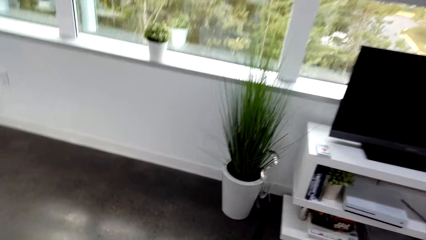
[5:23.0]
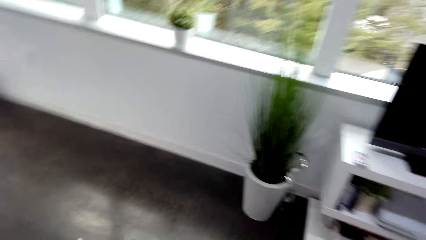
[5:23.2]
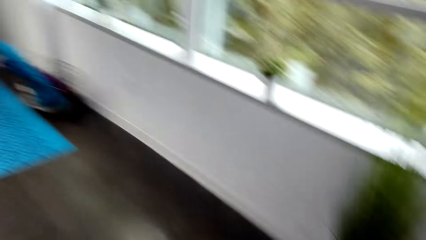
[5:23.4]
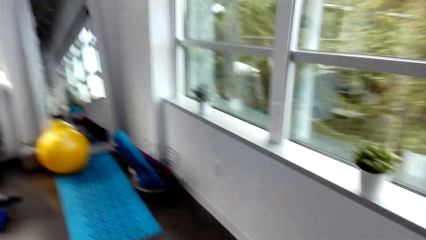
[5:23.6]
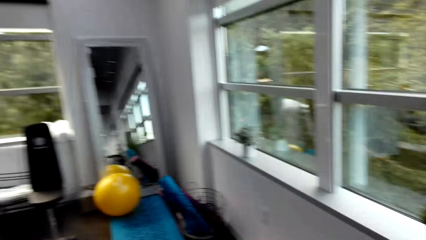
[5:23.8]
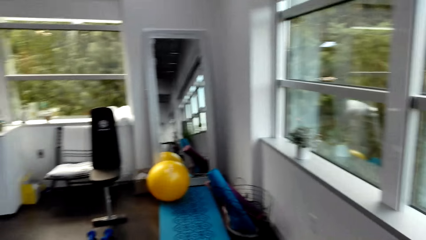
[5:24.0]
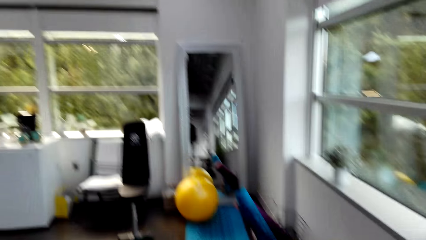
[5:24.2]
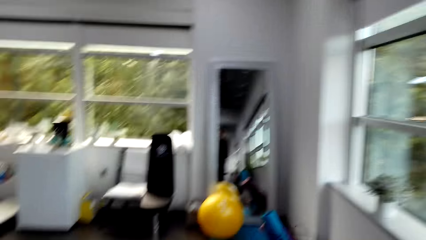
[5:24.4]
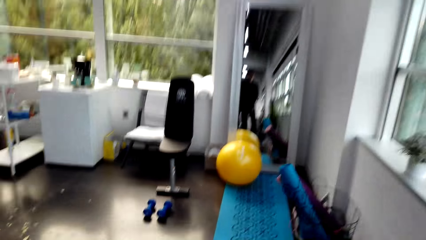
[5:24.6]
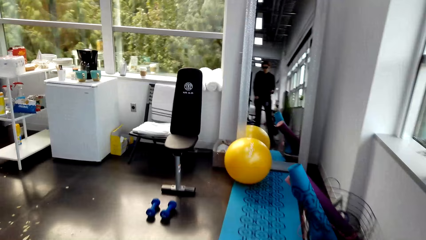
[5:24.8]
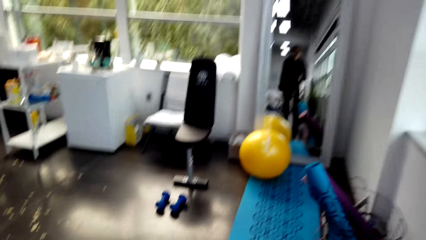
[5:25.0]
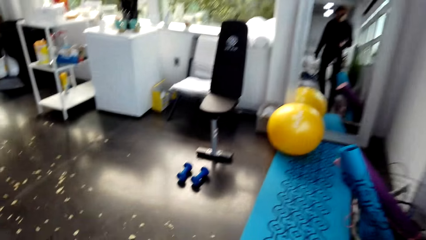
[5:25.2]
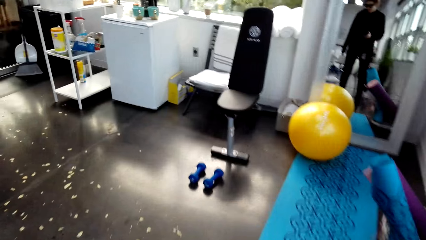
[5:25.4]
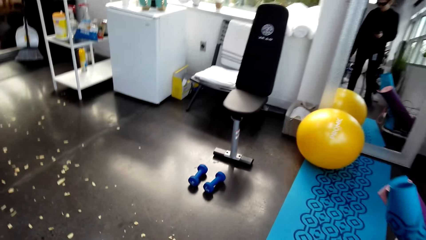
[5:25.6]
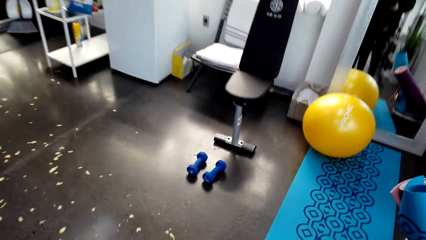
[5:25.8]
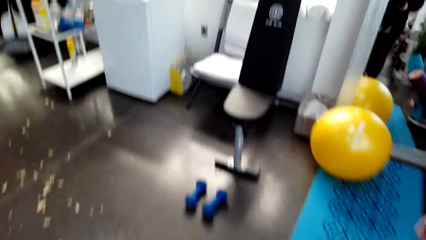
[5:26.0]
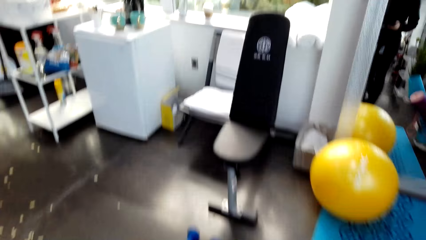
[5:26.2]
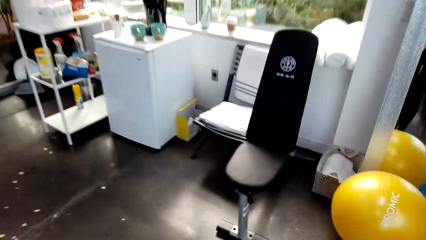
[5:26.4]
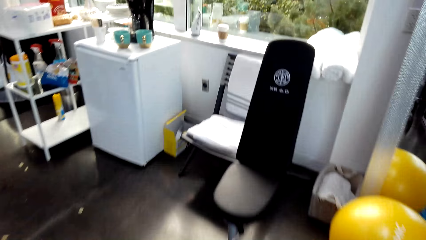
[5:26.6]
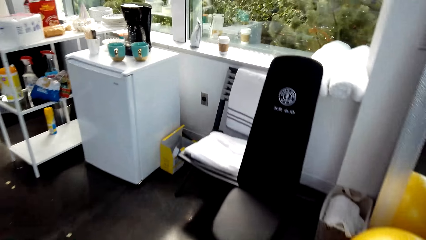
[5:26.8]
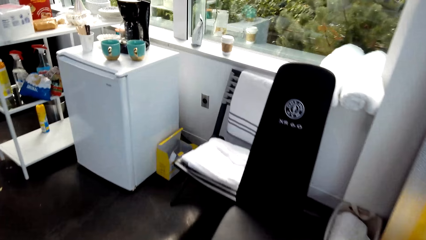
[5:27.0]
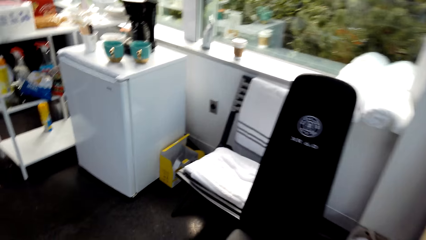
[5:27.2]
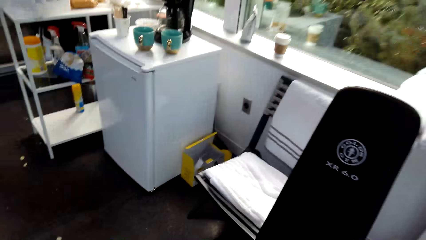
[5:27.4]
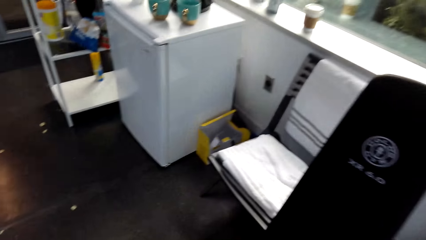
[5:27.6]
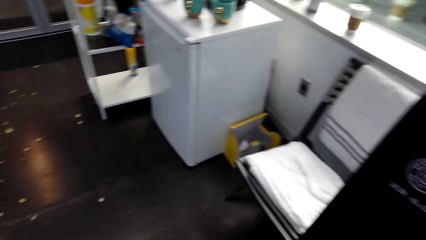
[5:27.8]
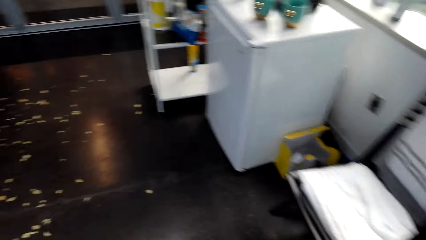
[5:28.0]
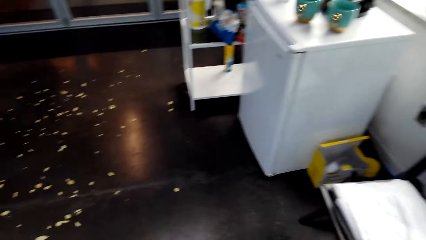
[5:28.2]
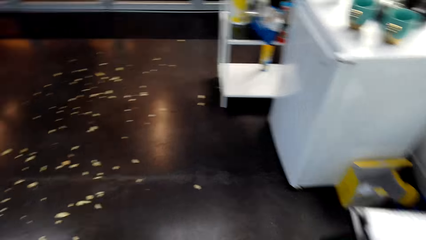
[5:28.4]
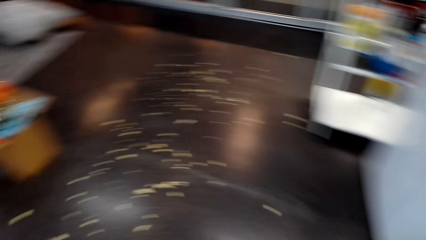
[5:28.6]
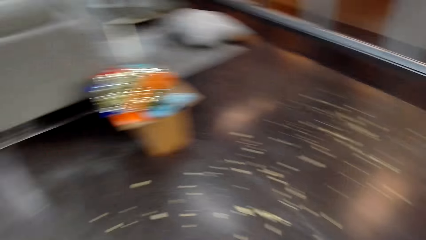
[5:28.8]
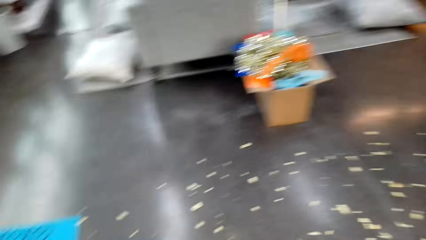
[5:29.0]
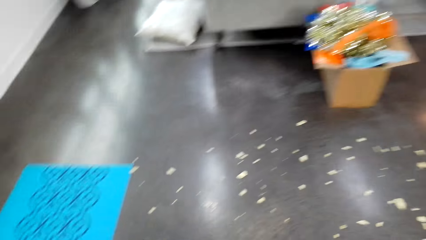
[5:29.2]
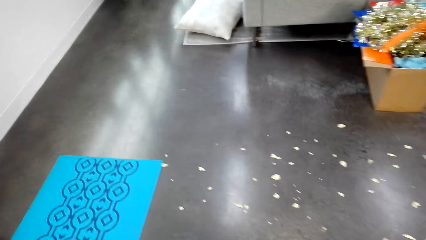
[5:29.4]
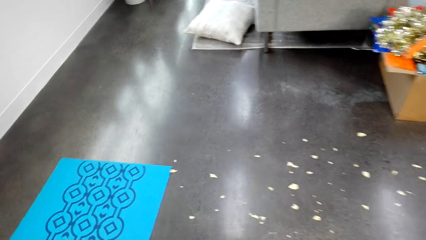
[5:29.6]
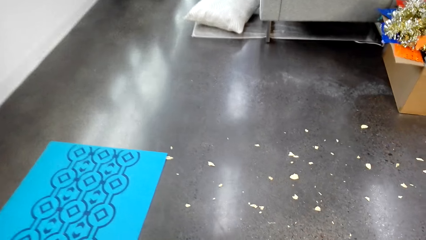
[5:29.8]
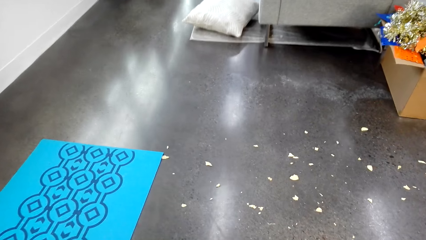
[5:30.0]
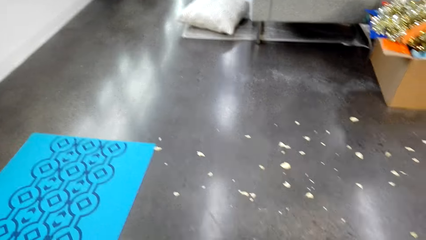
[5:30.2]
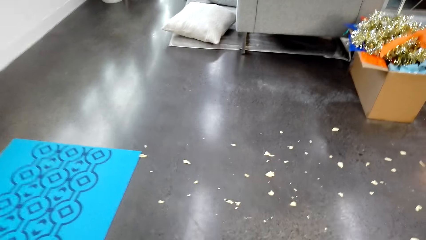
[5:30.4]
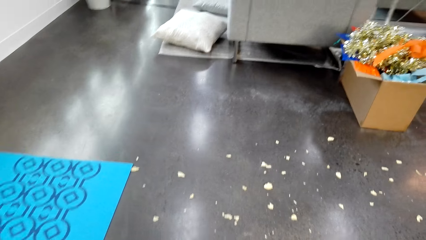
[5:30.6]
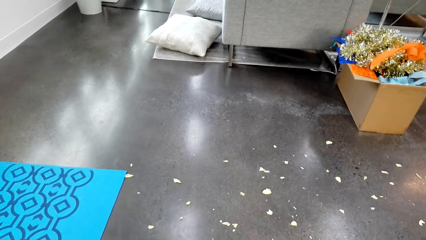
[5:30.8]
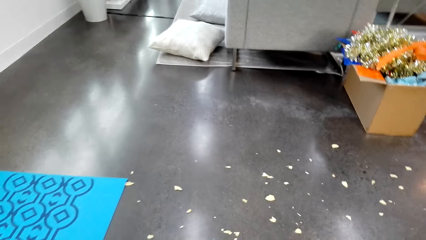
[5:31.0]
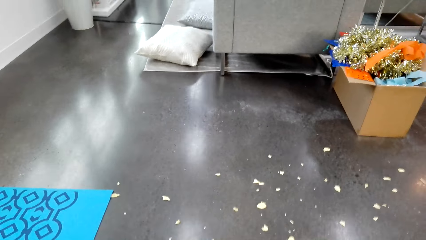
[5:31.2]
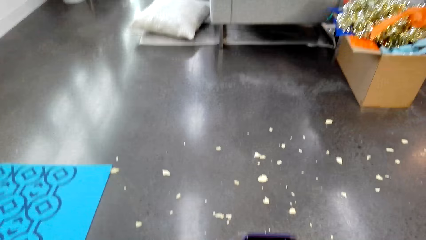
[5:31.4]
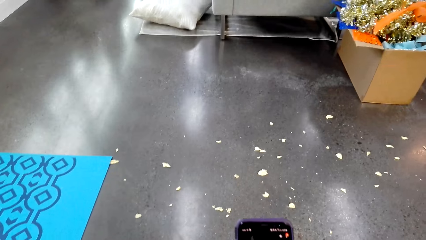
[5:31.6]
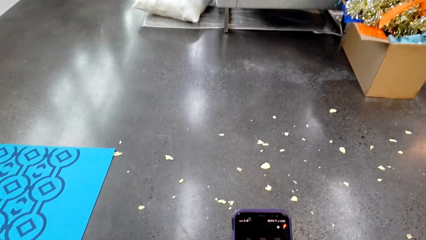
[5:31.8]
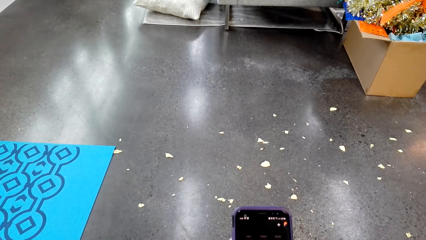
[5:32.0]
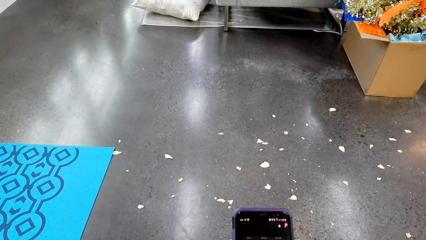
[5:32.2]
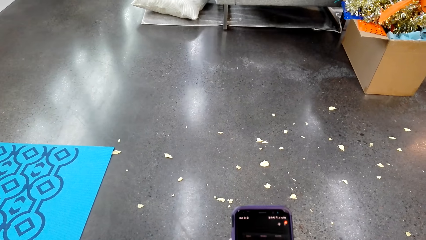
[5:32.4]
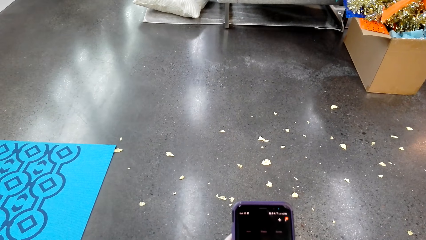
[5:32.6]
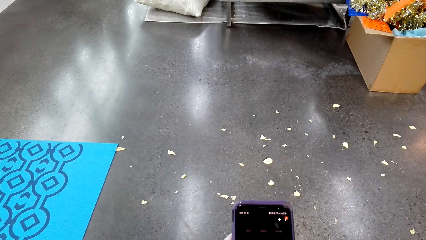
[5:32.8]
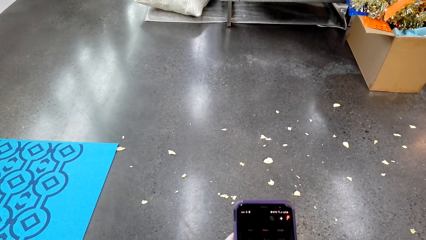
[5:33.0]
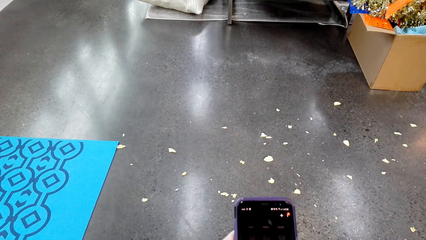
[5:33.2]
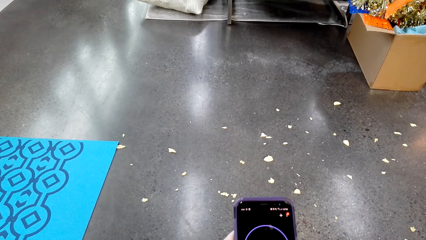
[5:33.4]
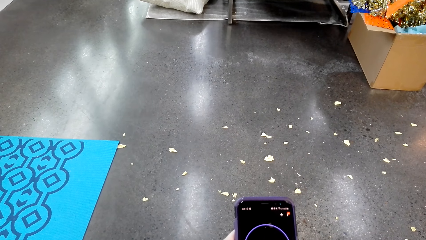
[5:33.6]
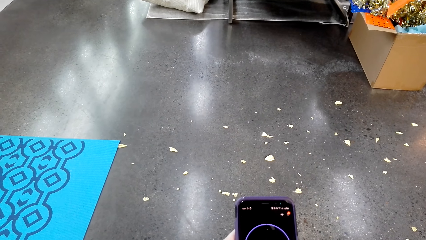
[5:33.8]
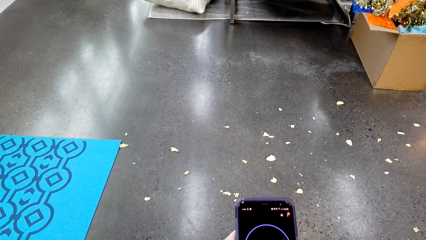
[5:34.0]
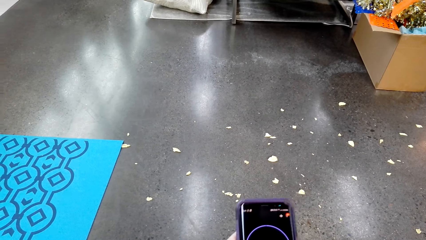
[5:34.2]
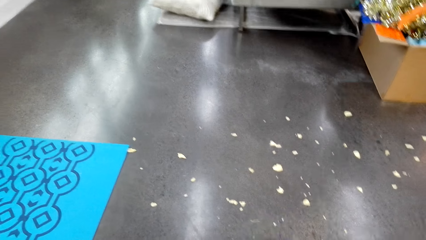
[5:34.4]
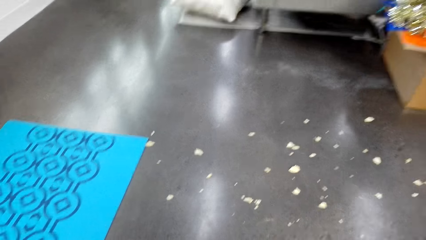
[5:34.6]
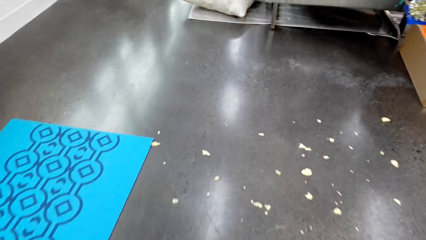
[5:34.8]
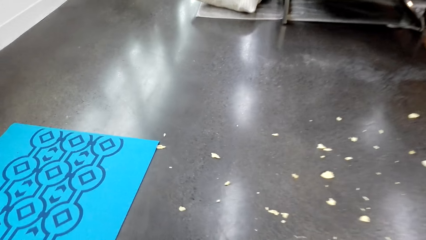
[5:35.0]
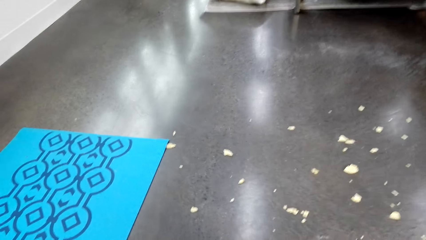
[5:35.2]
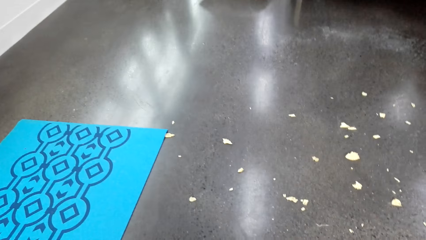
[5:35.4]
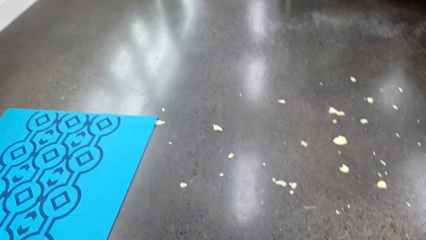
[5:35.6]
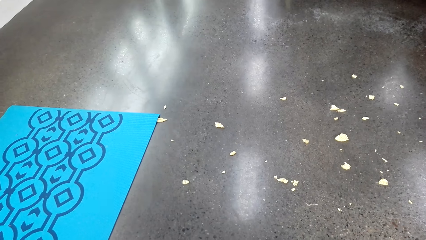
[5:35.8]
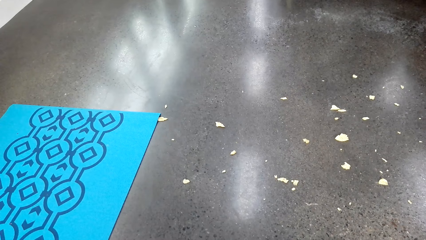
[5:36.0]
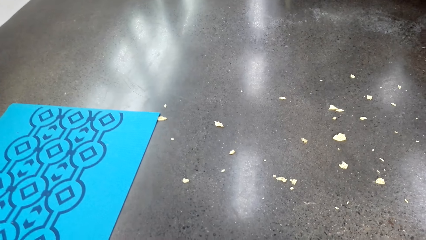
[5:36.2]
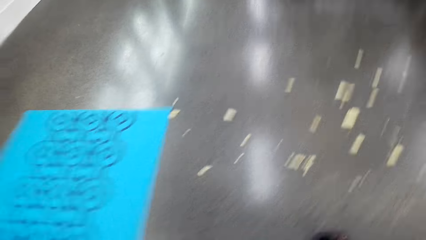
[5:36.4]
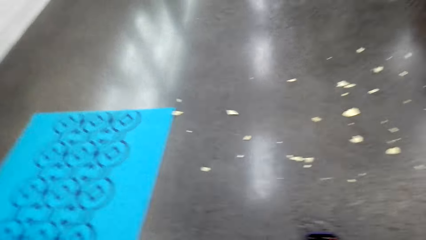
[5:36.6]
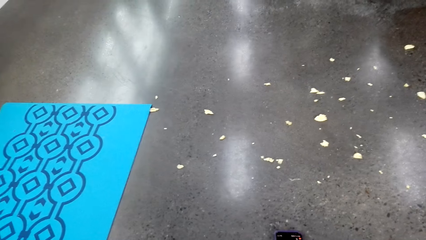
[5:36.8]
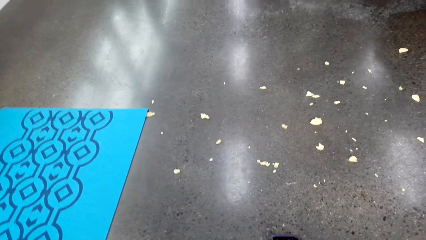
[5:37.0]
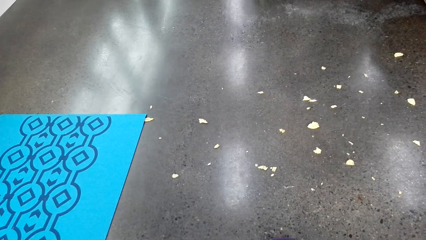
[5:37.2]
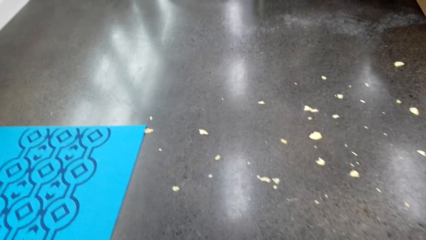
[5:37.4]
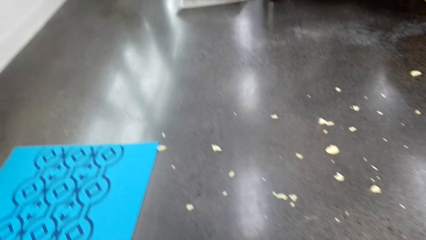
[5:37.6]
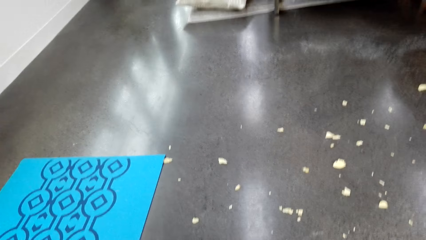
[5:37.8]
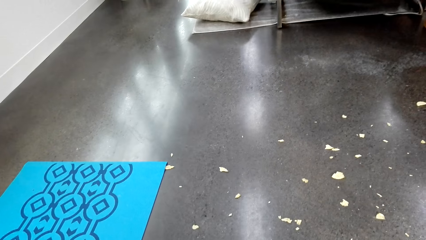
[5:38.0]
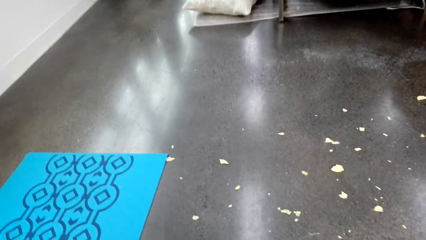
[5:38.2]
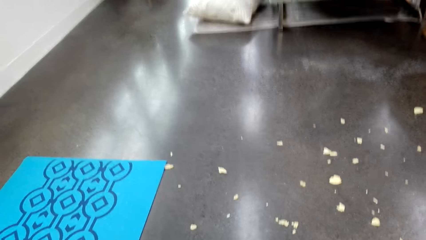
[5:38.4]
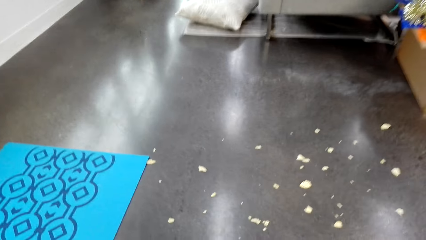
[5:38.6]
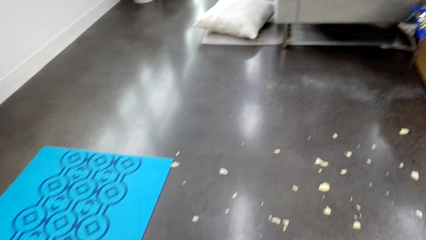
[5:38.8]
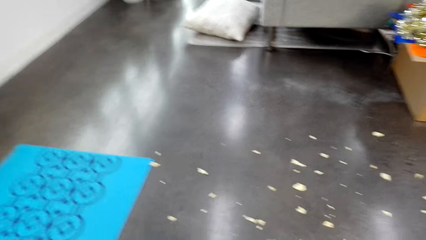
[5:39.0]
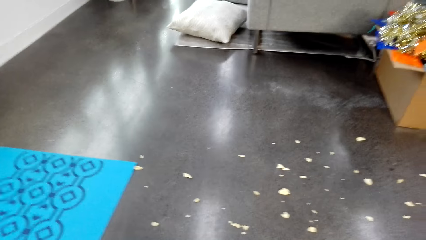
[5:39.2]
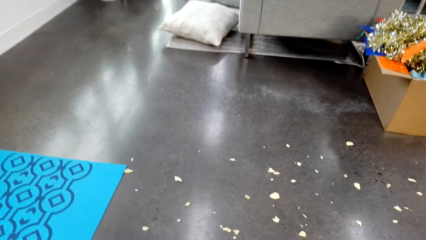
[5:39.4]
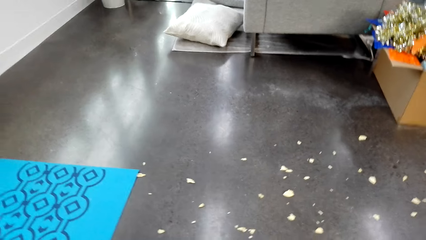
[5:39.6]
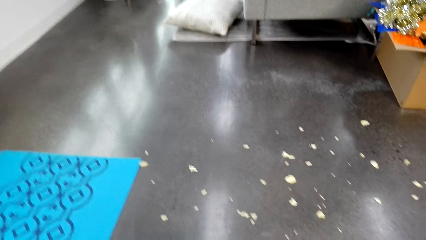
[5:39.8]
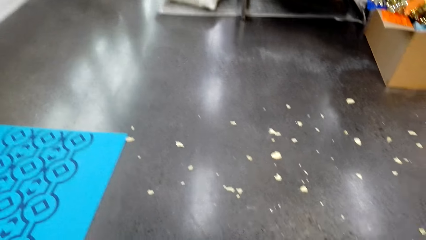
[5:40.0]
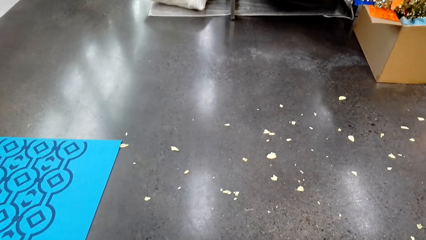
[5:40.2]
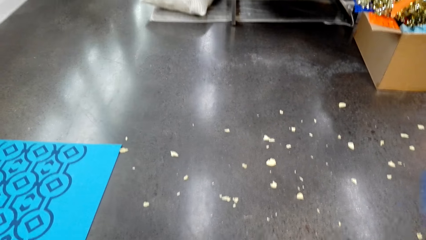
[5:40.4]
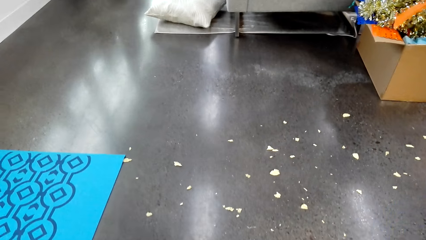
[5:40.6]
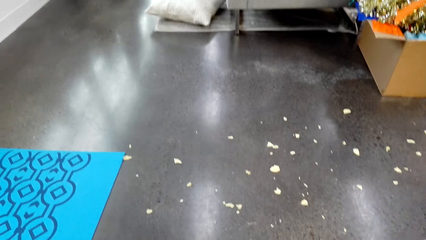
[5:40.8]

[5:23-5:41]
The camera wearer talks and walks around. They walk around again. They scroll the phone. They look around. They look around again. They talk.
